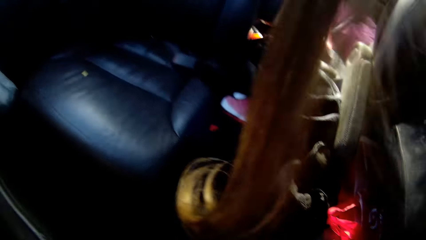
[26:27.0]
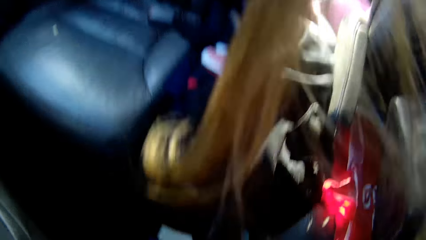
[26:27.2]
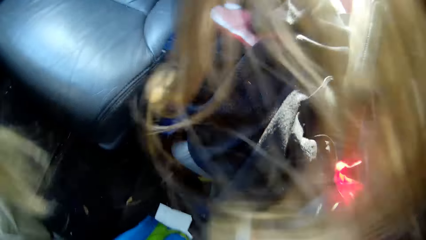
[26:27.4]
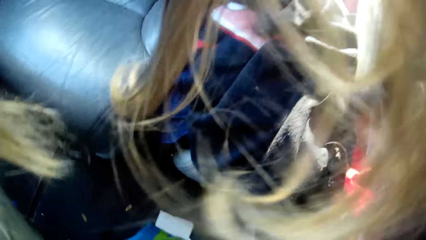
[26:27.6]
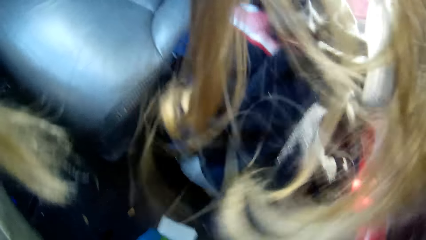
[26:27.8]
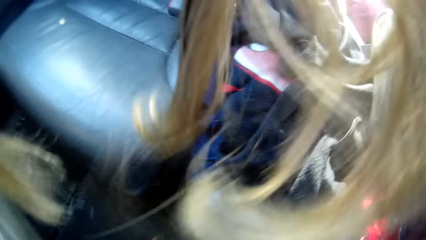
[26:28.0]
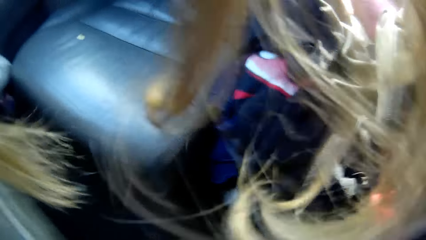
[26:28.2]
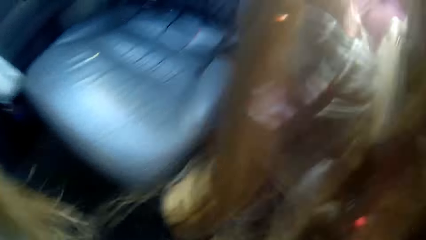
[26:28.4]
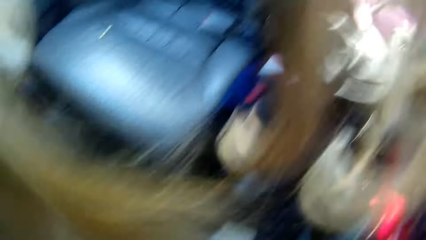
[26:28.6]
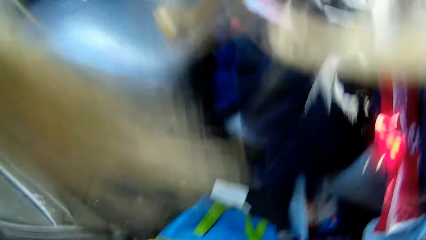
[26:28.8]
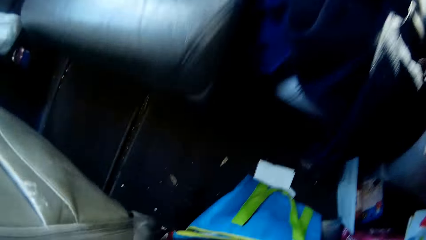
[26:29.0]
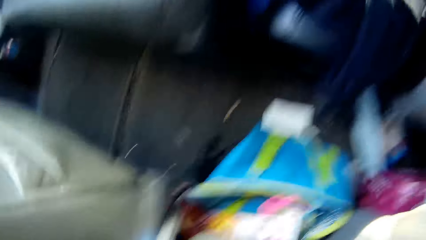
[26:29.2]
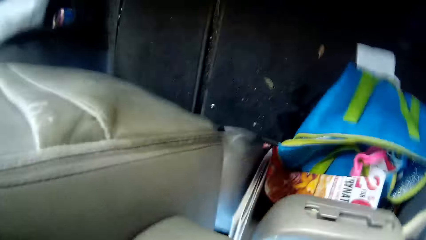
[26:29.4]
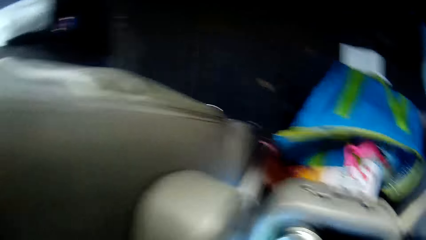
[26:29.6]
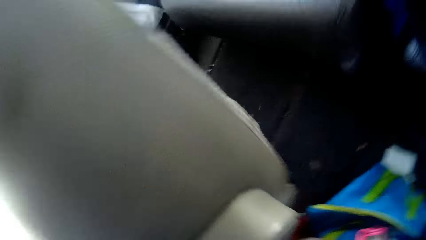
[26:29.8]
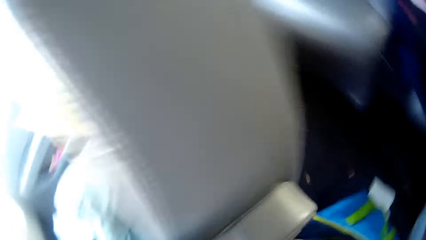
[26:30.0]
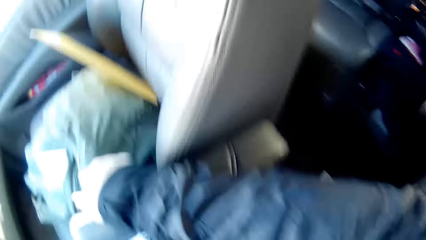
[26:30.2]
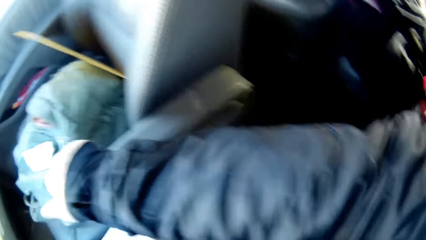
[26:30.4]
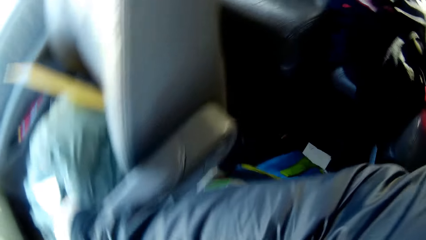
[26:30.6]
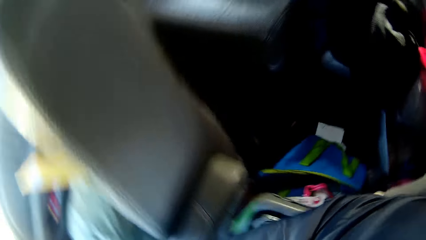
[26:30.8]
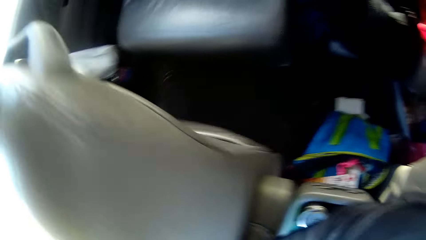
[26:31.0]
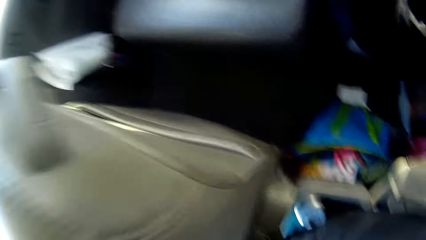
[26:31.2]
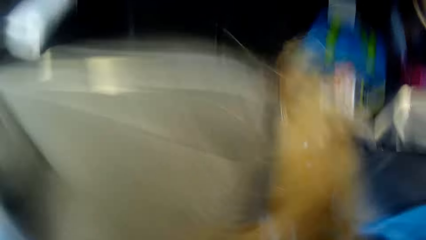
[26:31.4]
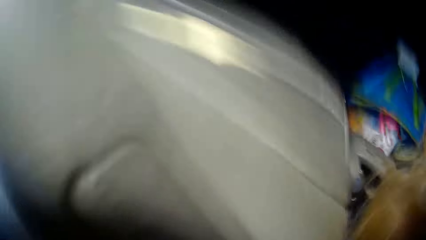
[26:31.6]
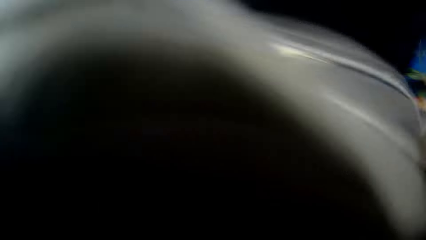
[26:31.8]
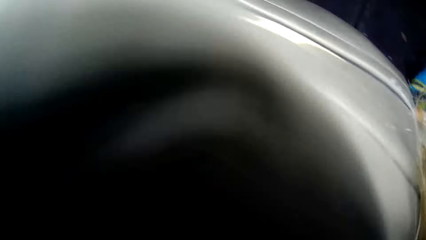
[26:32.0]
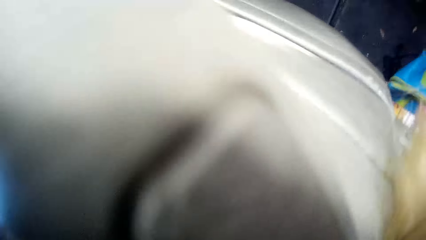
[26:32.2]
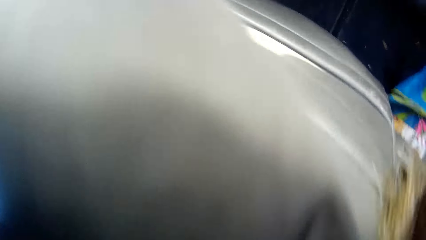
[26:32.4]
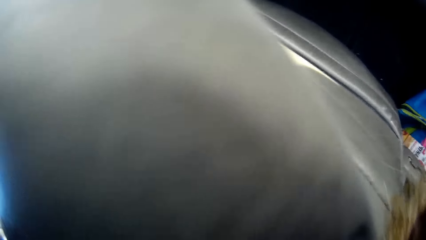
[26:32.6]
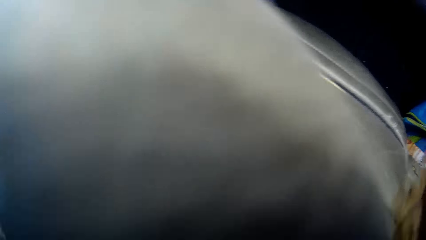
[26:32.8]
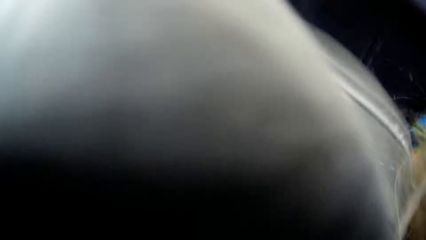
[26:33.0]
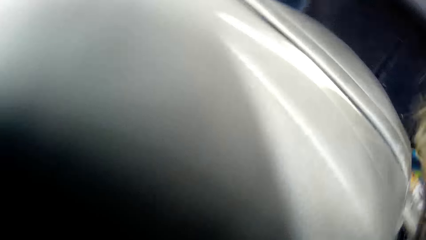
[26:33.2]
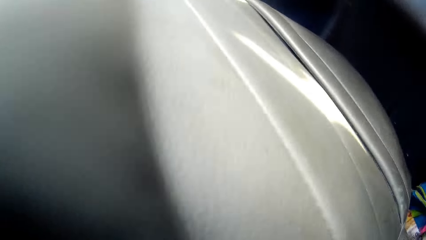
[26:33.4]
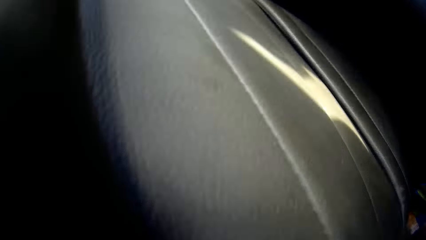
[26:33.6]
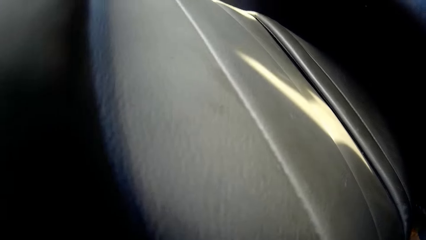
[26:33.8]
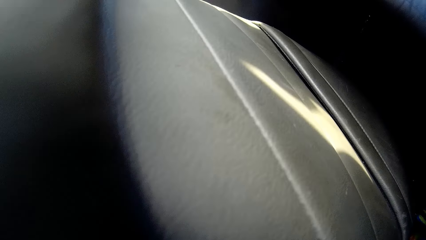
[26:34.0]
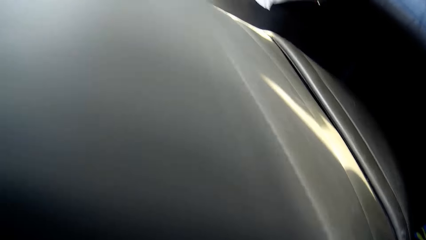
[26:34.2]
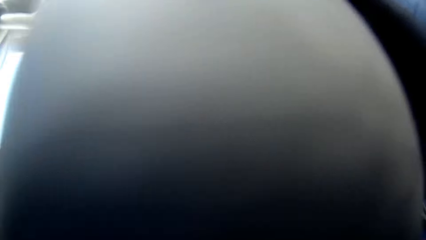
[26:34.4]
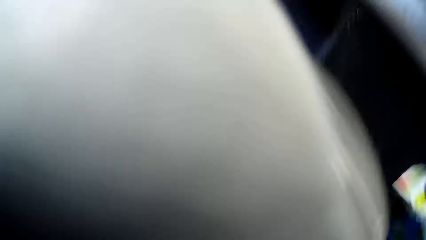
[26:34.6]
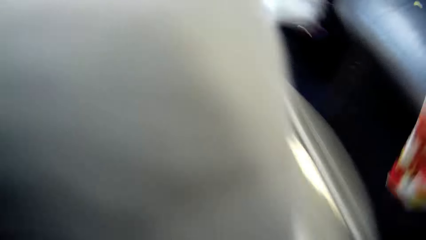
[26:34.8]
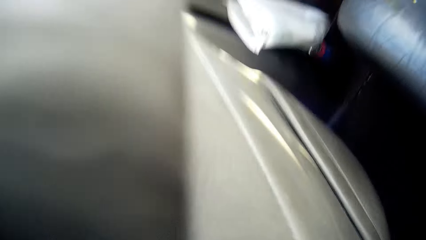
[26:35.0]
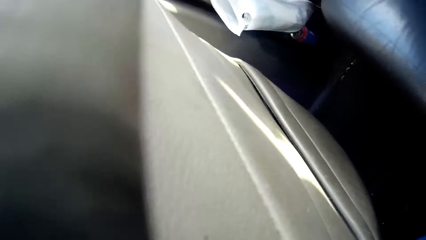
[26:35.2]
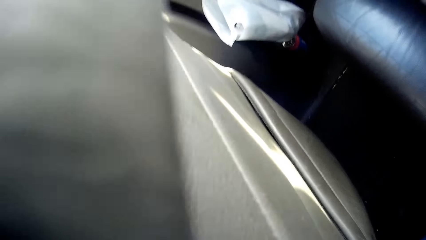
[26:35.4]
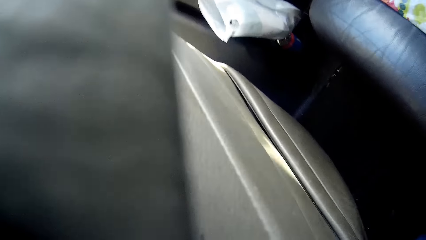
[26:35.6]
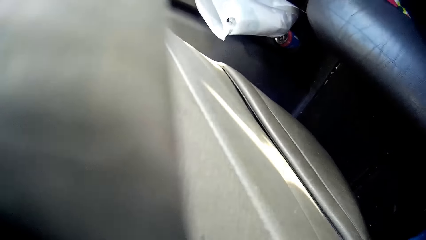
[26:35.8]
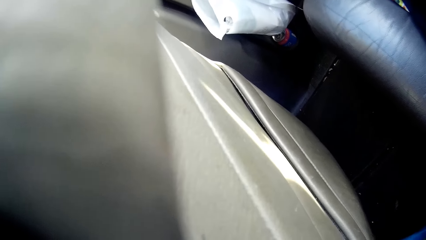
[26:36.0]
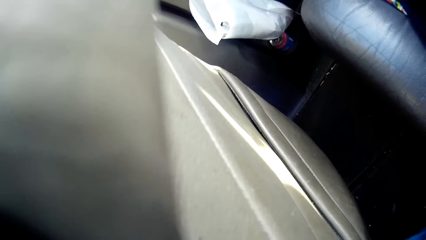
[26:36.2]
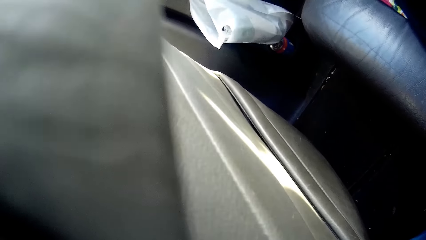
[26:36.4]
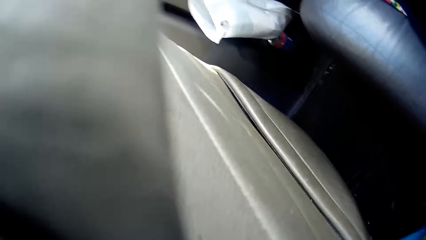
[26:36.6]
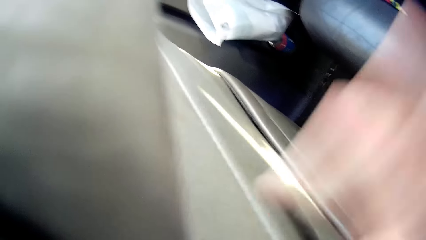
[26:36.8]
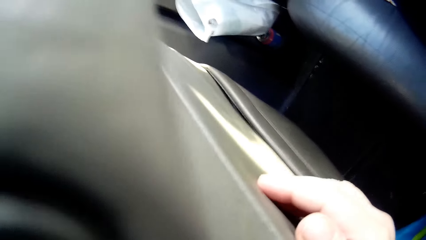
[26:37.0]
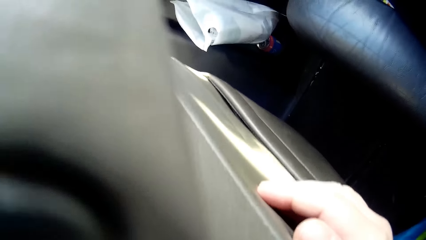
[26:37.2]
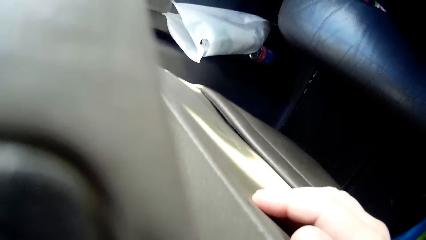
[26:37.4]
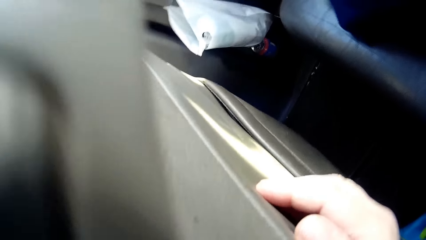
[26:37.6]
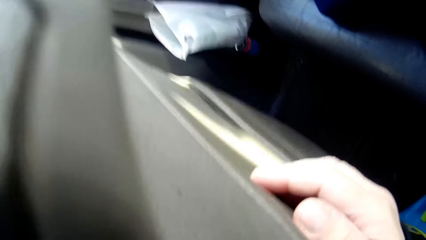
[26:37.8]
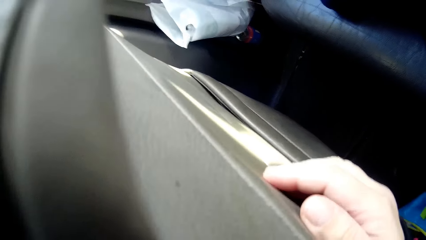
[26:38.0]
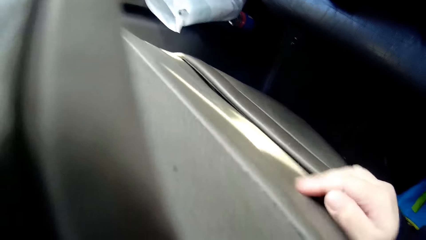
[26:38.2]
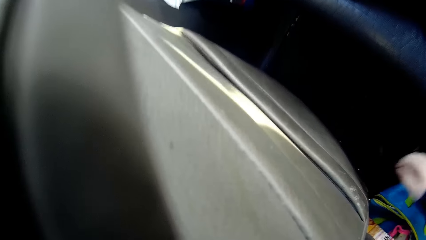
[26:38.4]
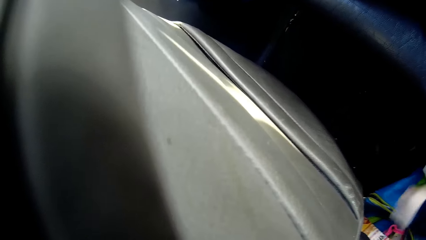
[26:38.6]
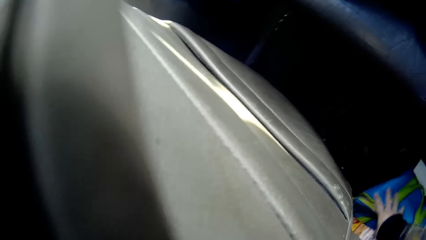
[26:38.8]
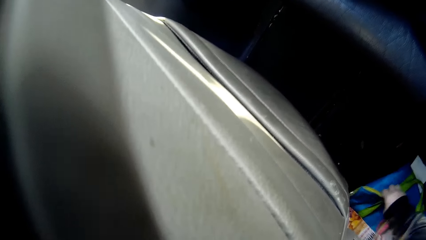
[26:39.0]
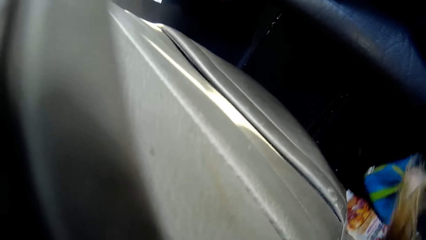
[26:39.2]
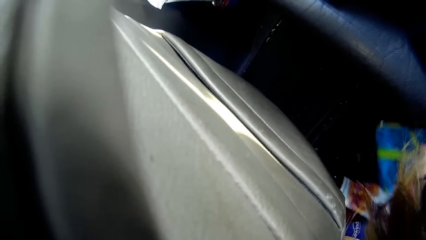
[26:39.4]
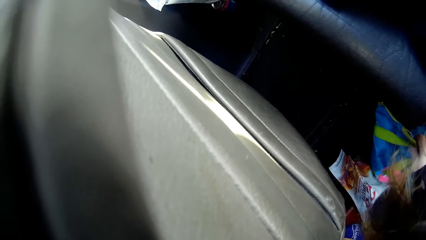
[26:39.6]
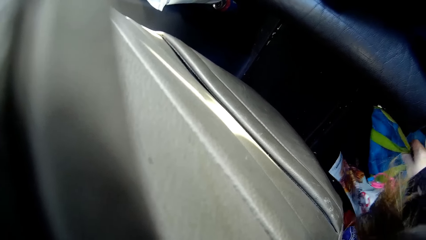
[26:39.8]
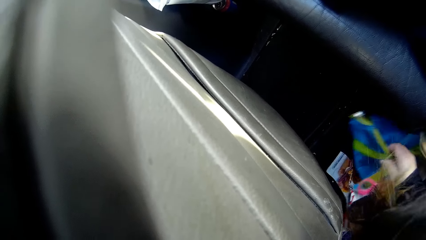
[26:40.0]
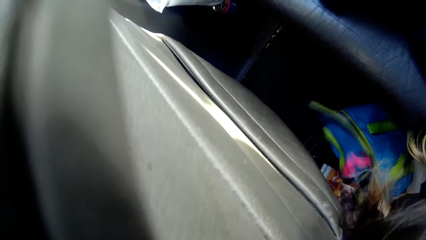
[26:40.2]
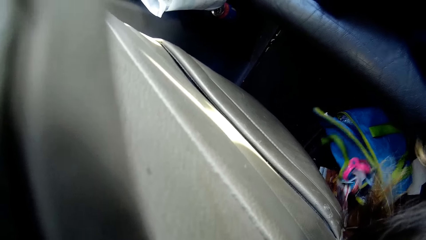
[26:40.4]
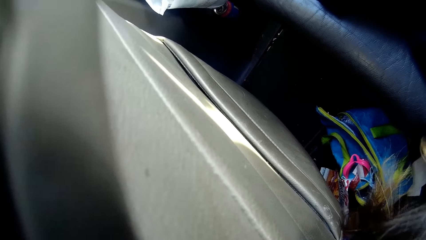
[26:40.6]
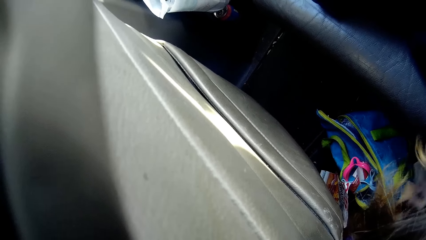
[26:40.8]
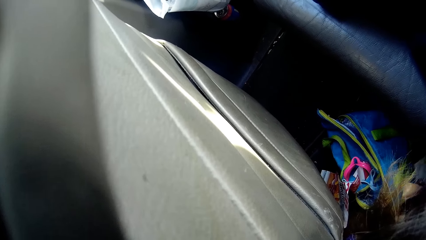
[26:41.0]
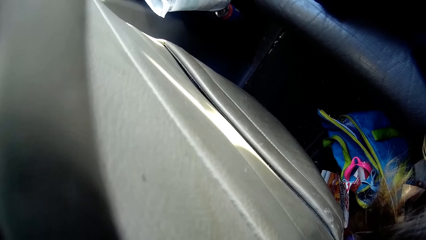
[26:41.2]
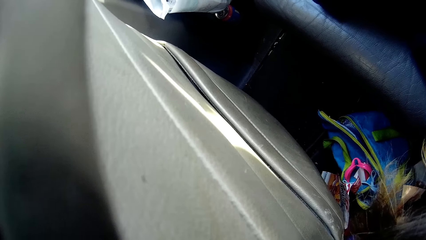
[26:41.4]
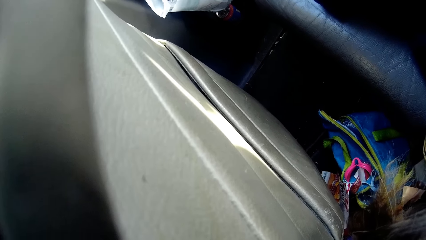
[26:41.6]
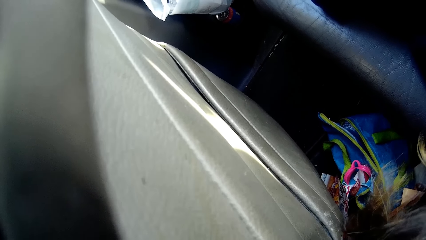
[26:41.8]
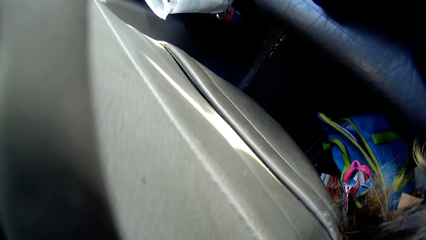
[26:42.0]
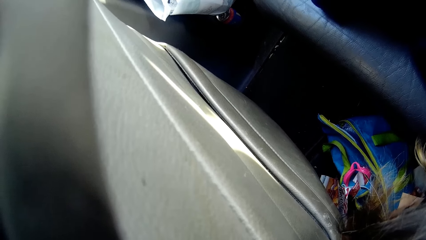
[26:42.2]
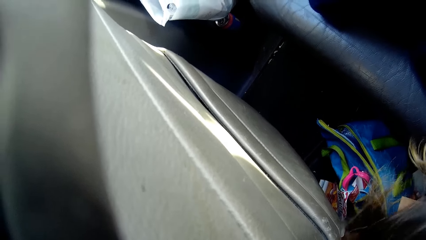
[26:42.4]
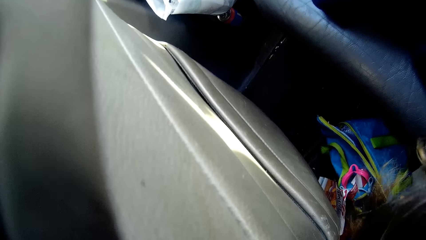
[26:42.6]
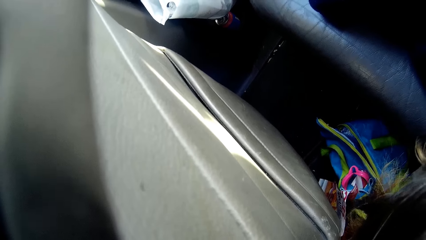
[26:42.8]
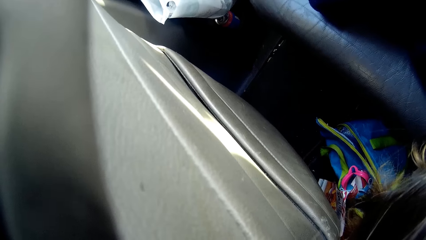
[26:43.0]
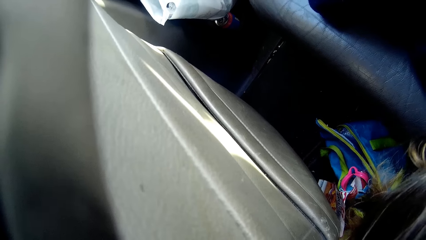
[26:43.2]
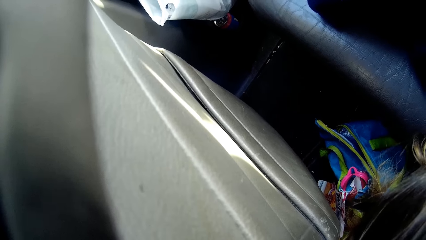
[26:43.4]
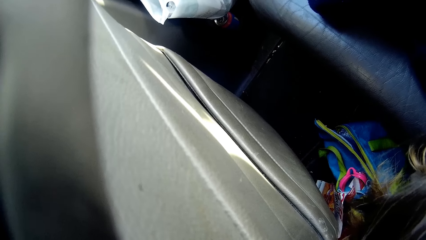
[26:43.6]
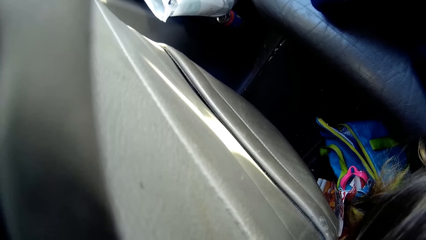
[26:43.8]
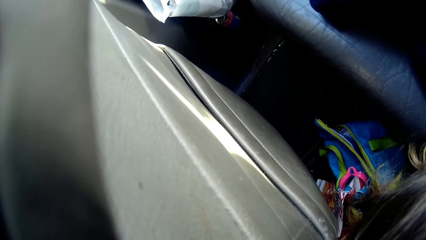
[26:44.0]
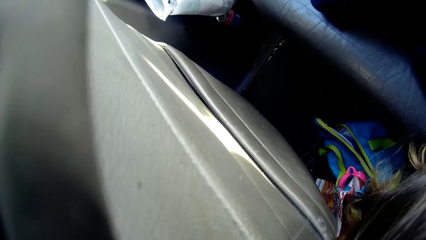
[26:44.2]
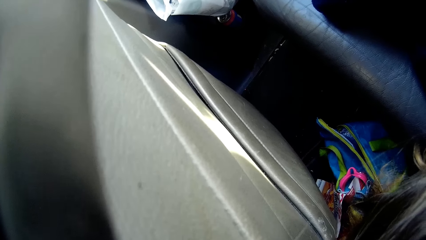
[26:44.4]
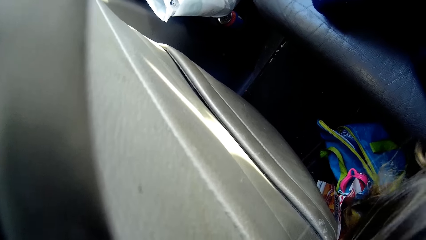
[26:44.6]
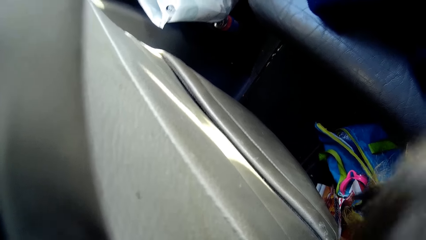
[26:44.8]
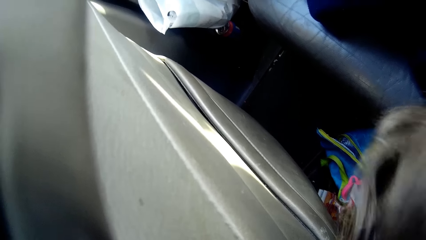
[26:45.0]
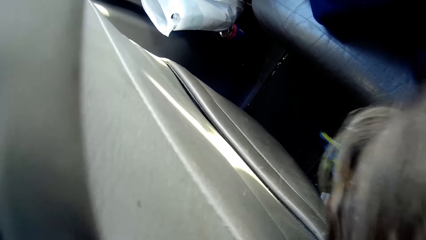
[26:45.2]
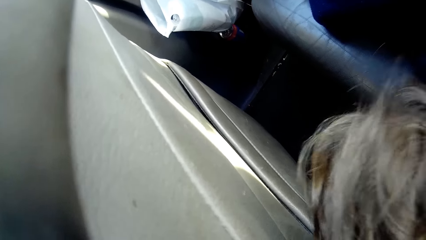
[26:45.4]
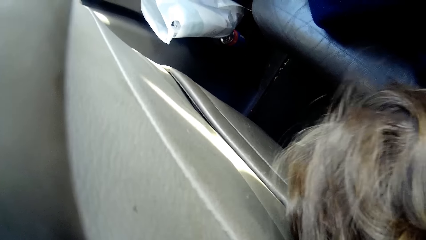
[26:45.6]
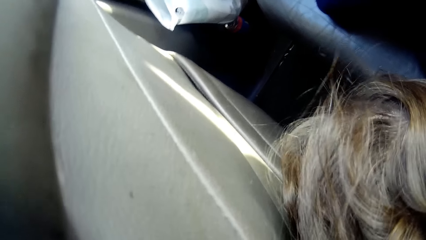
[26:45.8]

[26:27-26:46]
The camera wearer stares at the car seat. She picks up a packet. She stares at the car seat. She moves a bag with her hand and stares at the bag.
